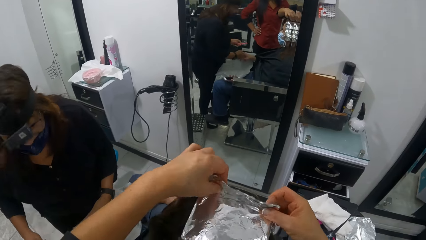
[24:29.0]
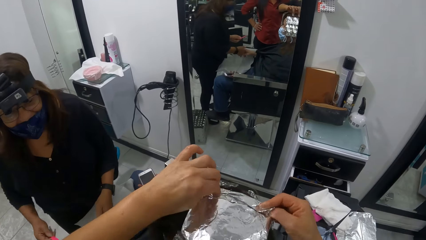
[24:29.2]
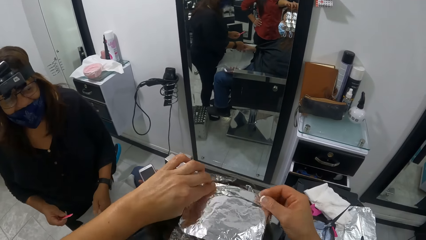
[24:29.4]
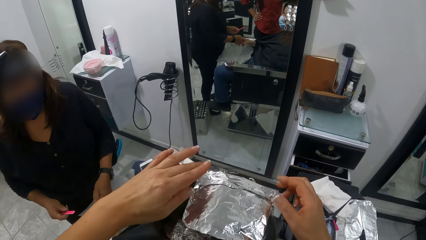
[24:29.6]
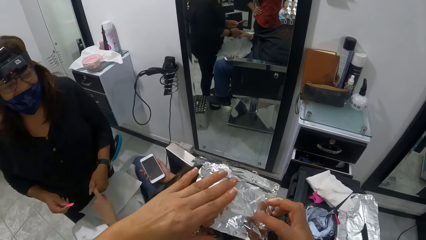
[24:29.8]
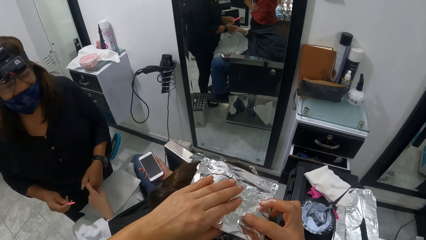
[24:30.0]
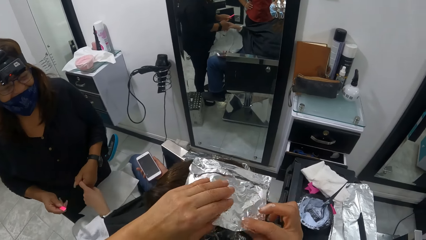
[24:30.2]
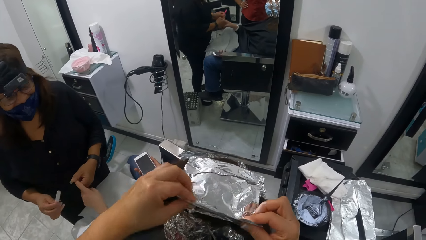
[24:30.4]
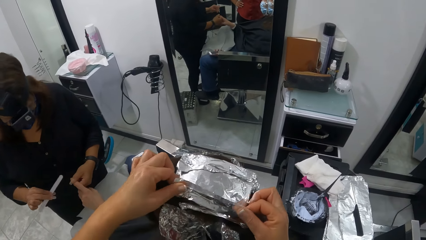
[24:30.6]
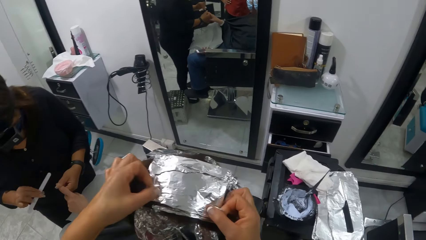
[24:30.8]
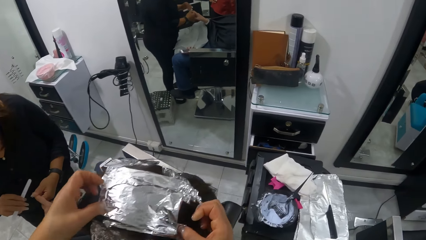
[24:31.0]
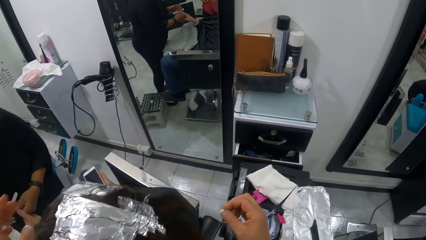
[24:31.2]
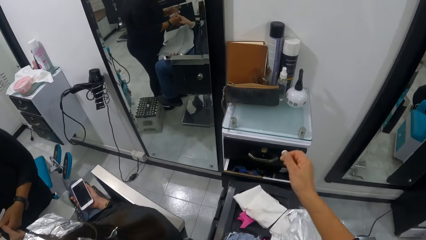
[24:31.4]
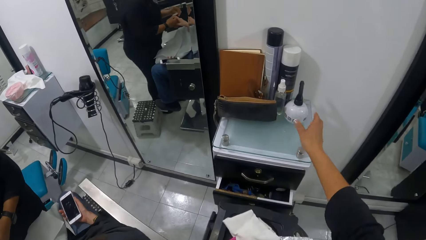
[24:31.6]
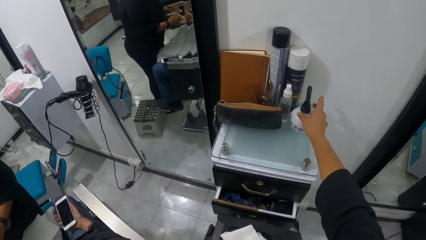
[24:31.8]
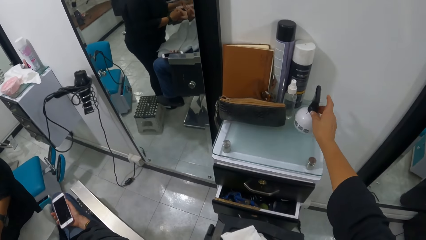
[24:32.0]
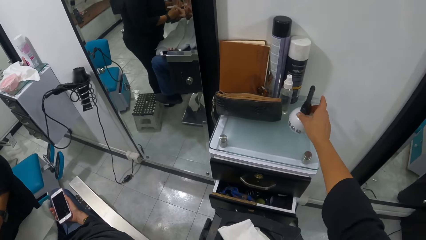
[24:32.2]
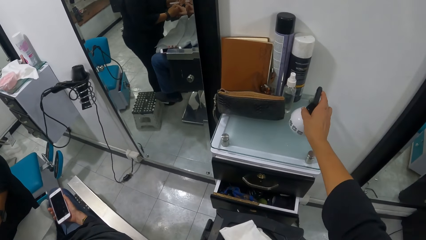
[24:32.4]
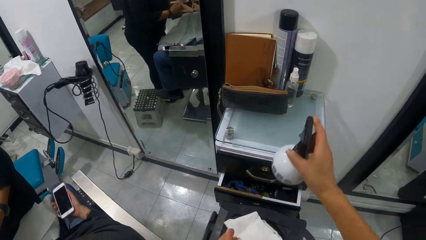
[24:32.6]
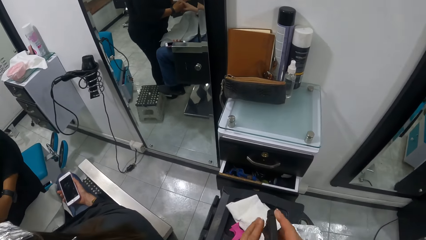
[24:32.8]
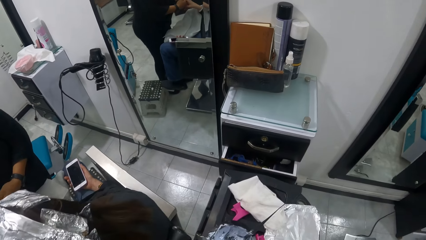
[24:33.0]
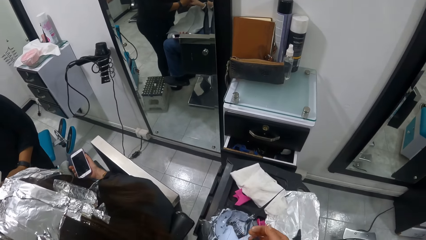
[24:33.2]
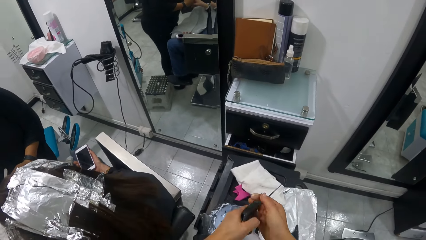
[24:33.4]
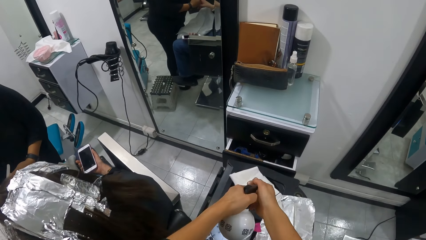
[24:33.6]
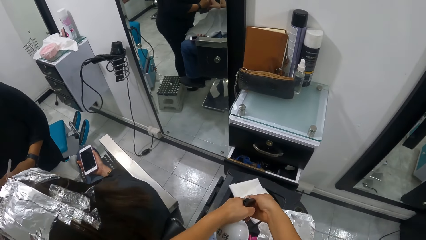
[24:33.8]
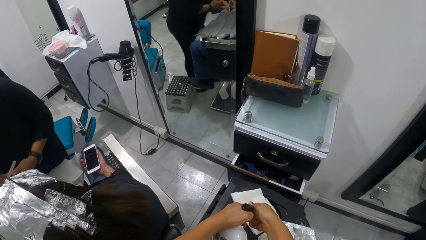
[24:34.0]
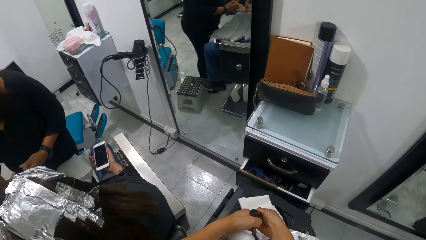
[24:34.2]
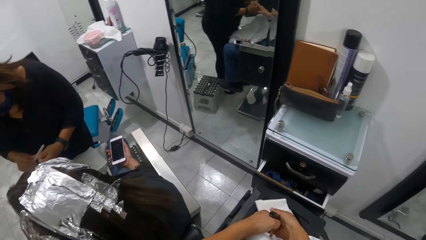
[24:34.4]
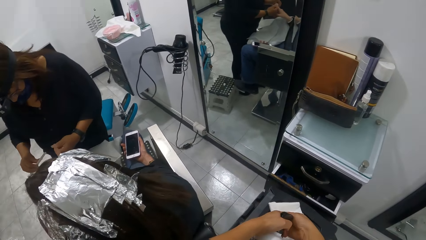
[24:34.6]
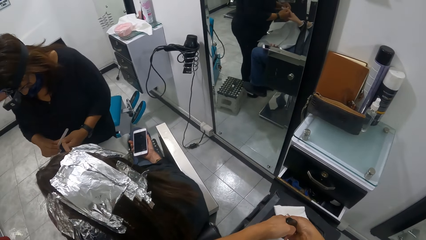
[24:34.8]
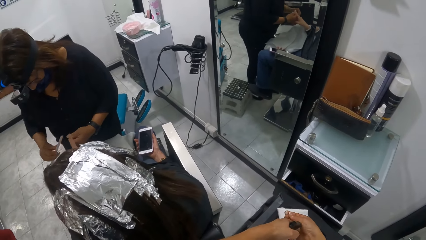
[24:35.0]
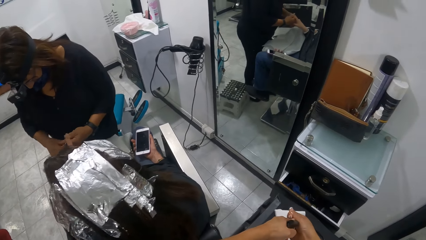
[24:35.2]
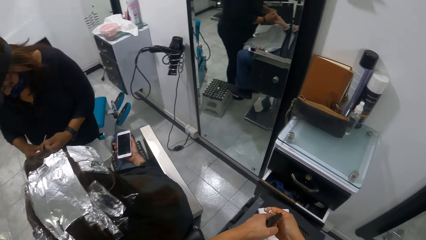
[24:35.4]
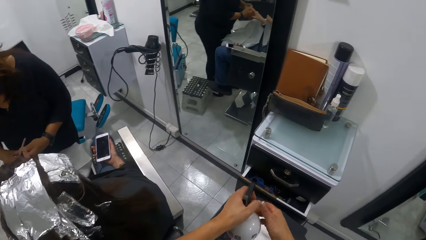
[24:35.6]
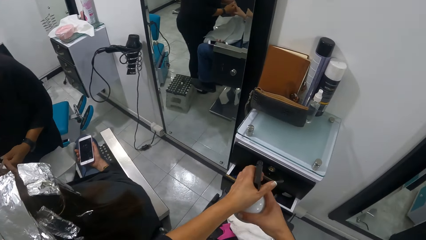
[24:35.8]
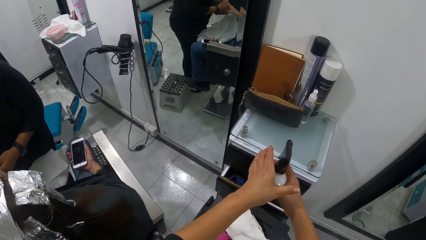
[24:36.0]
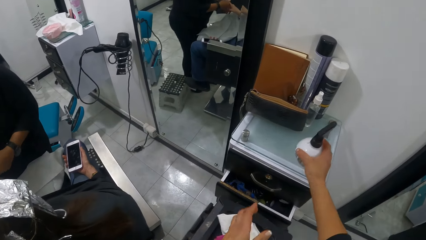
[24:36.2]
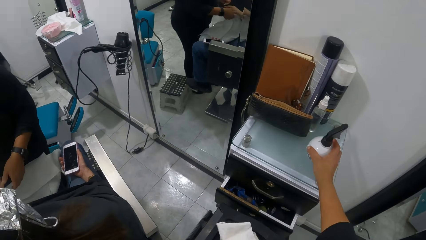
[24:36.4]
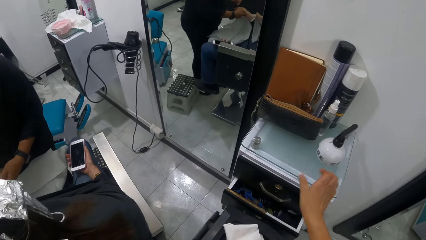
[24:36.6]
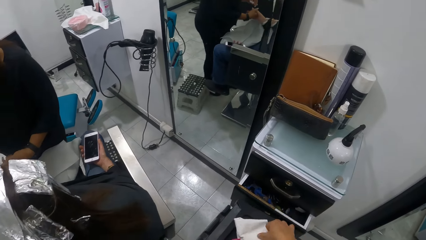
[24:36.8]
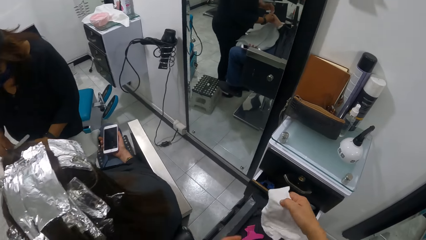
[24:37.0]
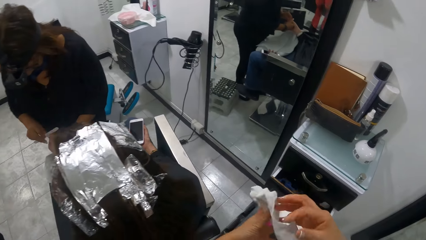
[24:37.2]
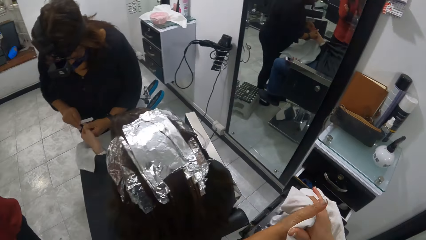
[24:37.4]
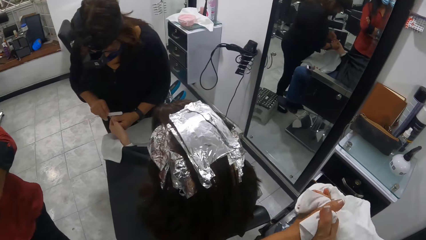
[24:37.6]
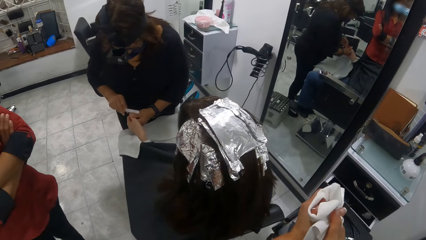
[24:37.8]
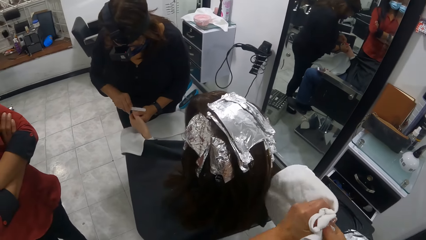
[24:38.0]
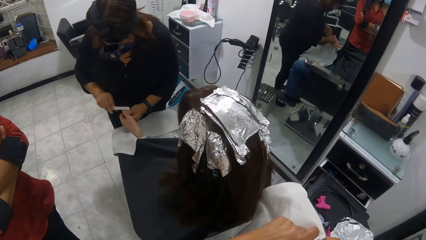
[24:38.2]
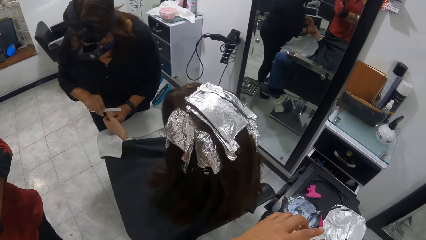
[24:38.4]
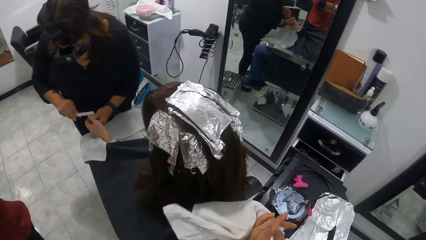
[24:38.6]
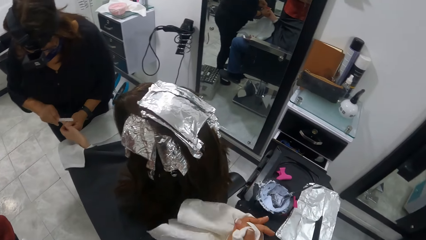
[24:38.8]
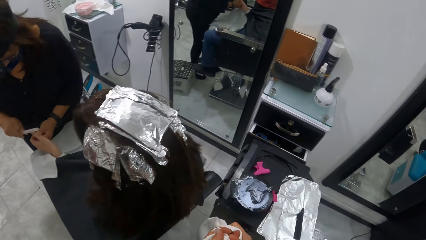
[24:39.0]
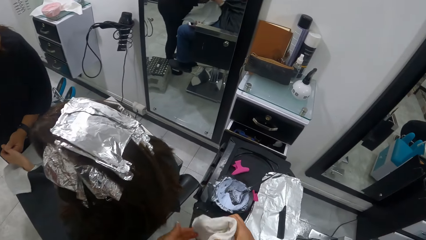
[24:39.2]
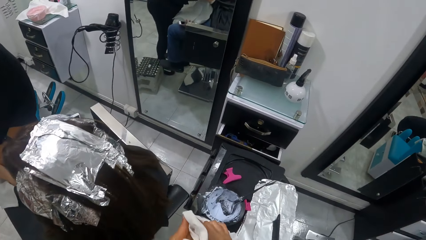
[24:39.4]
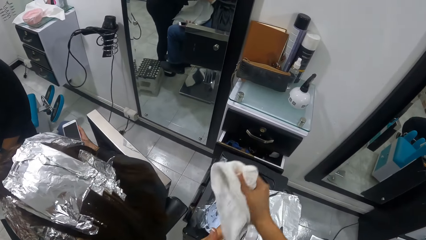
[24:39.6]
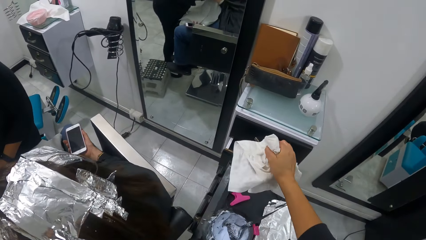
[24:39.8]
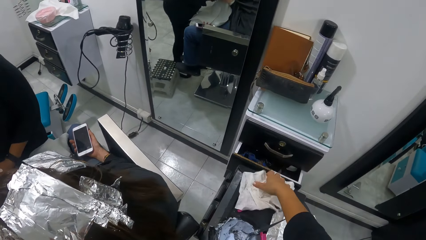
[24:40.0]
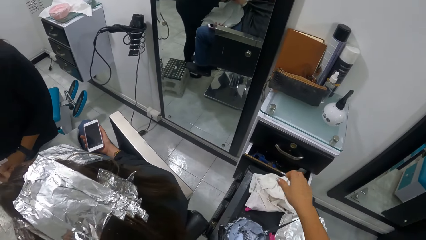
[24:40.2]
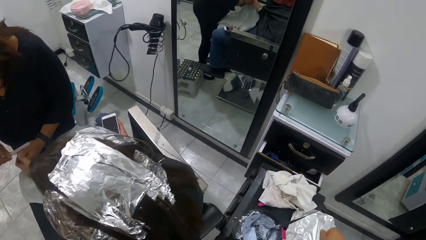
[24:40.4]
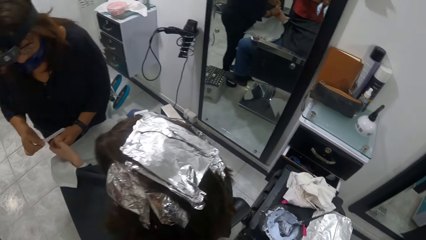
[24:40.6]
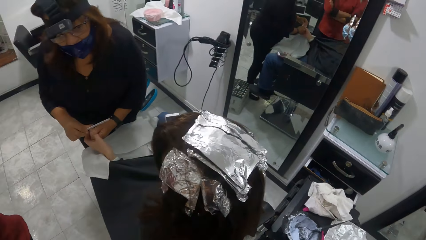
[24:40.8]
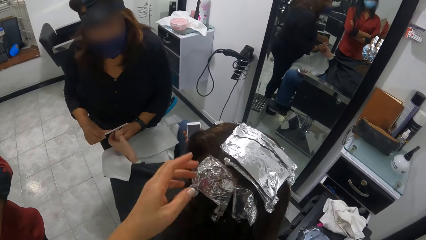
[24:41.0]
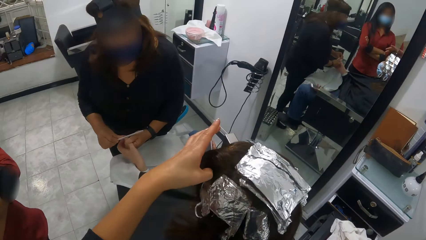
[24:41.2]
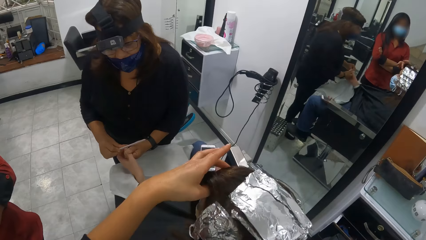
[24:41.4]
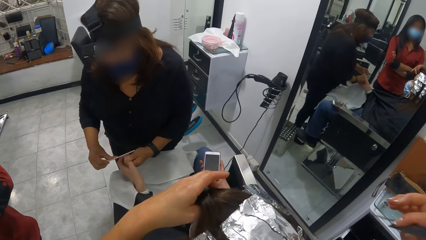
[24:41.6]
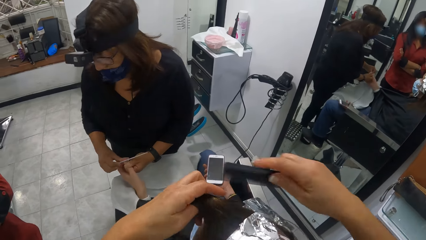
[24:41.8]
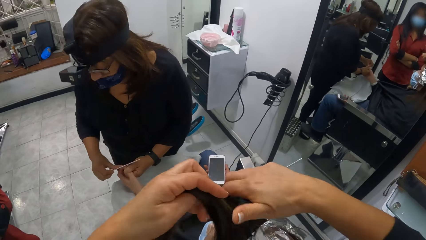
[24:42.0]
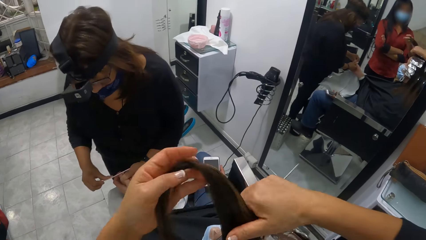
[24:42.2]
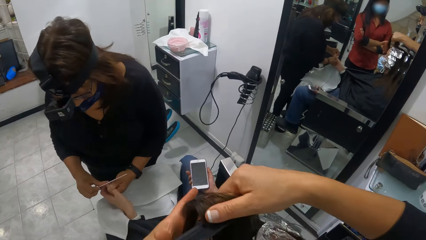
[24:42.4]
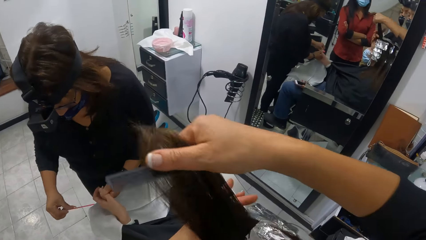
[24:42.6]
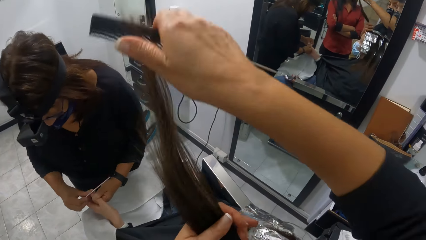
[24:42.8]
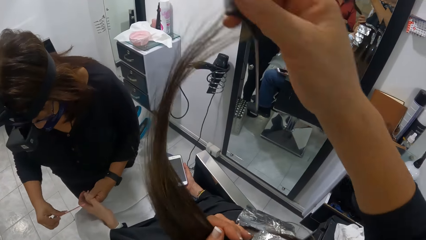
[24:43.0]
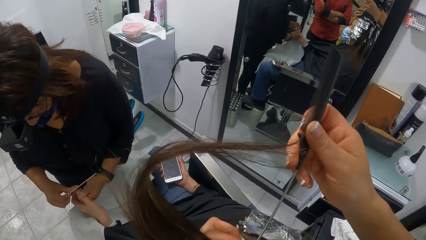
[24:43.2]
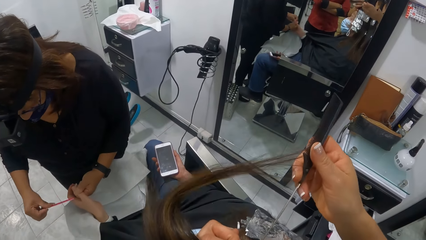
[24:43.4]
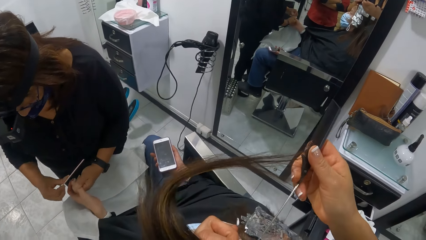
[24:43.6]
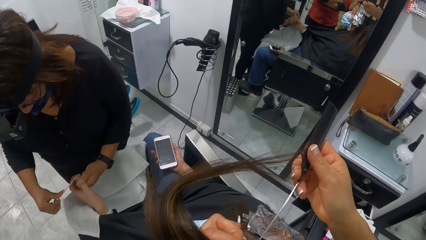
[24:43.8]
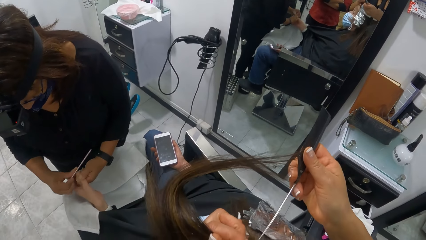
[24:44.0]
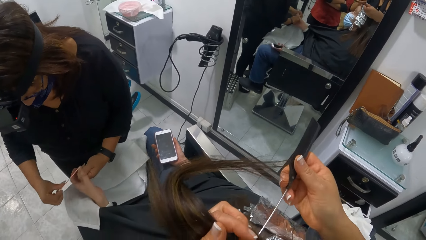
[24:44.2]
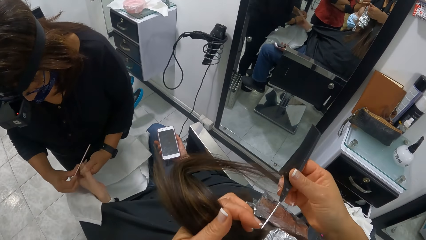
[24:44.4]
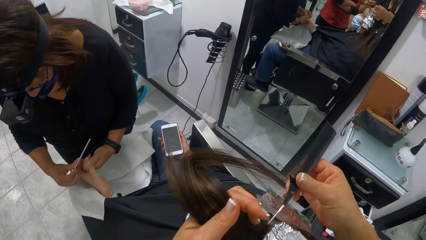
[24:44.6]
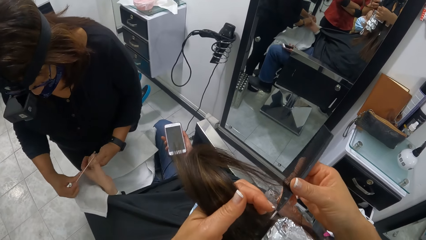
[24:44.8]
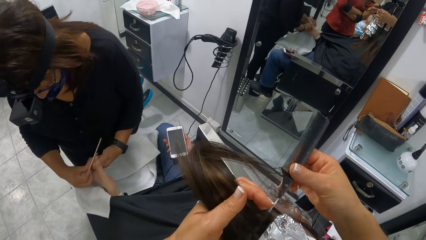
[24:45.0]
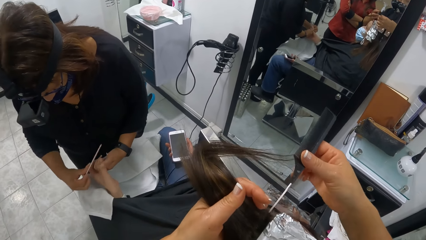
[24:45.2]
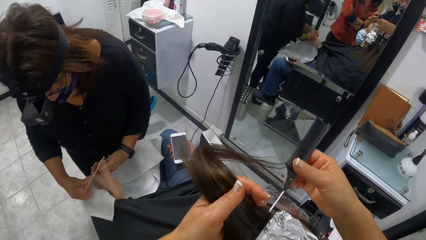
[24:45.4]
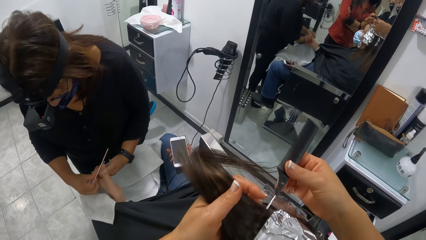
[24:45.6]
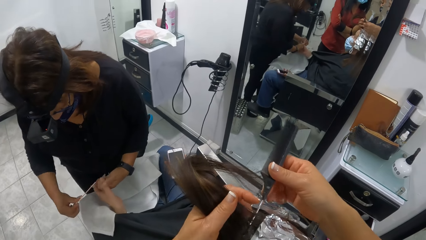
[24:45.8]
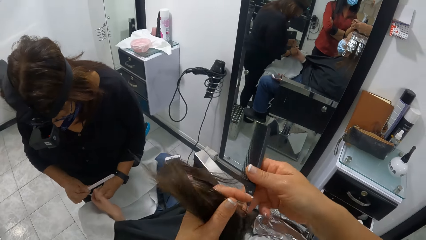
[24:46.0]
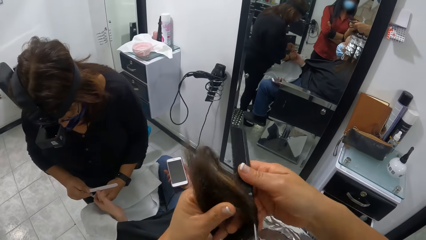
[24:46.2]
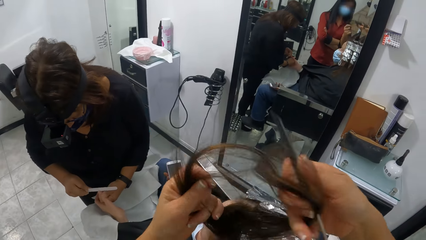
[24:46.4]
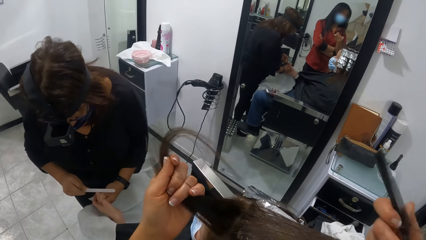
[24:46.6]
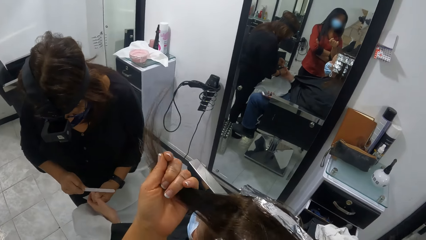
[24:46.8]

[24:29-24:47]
The camera wearer holds the foil, folds the foil, and moves a hand up. She holds the foil, folds the foil, lifts a hand up, and moves a hand forward. She picks a spray bottle from a drawer with her right hand. She passes the spray bottle from her right hand to her left hand. She holds the bottle with both hands. She sprays liquid from the spray bottle in her left hand into her right hand. She lifts the tube. She sprays on the cloth. She passes the spray bottle from her left hand to her right hand. She holds the bottle with both hands and moves the bottle with her right hand. She drops the spray bottle on the drawer with her right hand. She moves a hand. She picks the paper towel from the tray with her right hand. She holds the cloth. She wipes both hands with the paper towel. She moves the cloth down. She drops the paper towel on the tray with her right hand. She lifts a hand up, moves a hand forward, and holds the hair. She picks a lock of the woman's hair with her left hand. She moves the comb. She combs the lock of hair in her left hand with the comb in her right hand. She moves the comb up, holds the hair up, moves the comb in the hair, cuts the hair line, and separates the hair.
